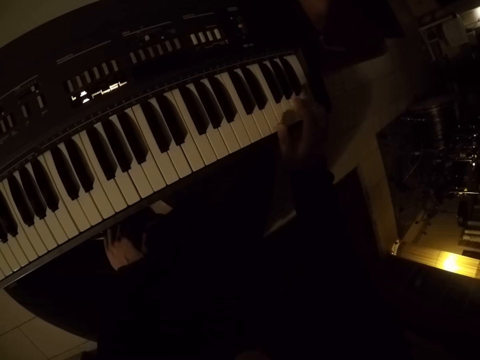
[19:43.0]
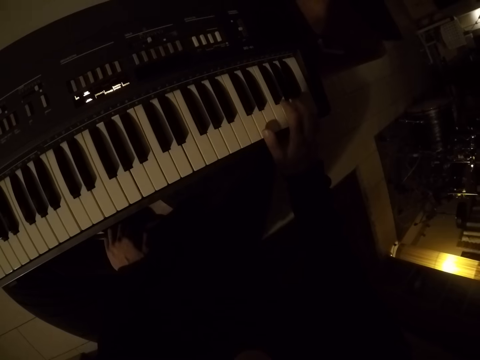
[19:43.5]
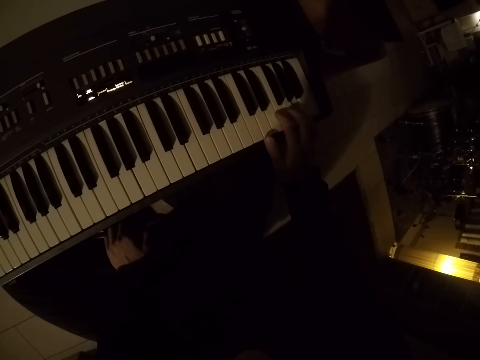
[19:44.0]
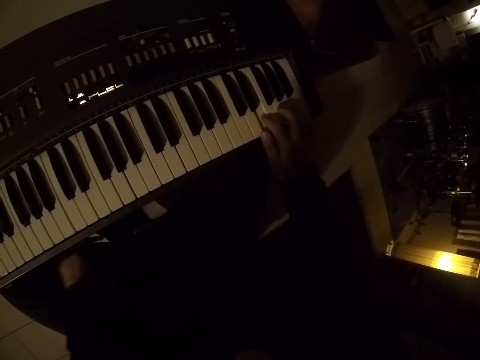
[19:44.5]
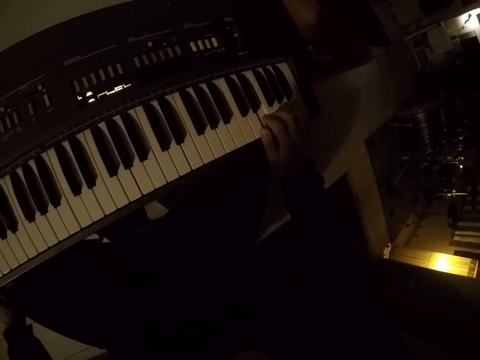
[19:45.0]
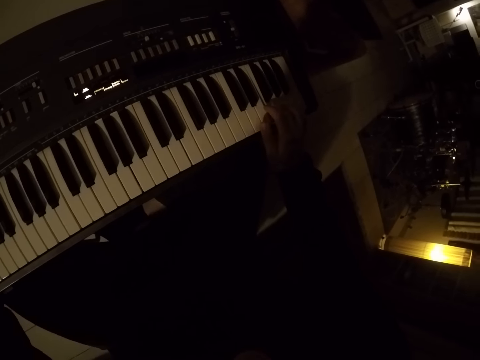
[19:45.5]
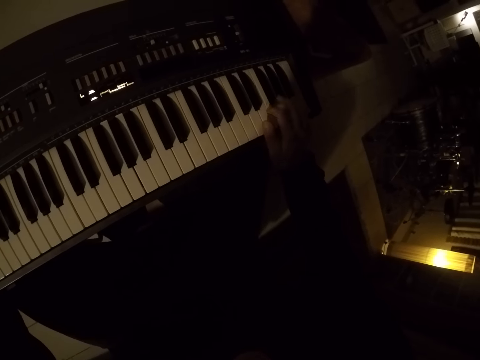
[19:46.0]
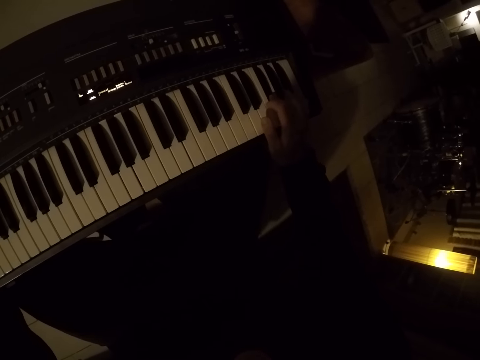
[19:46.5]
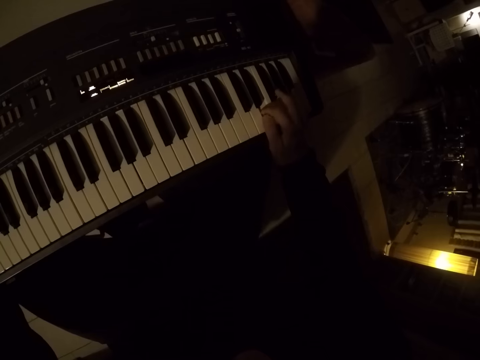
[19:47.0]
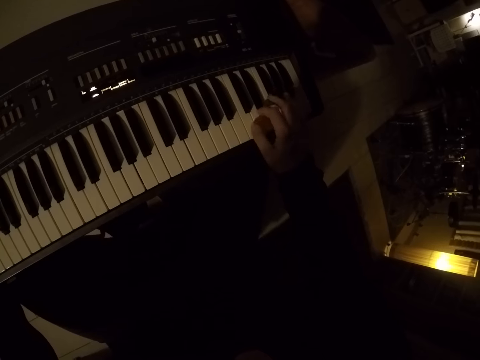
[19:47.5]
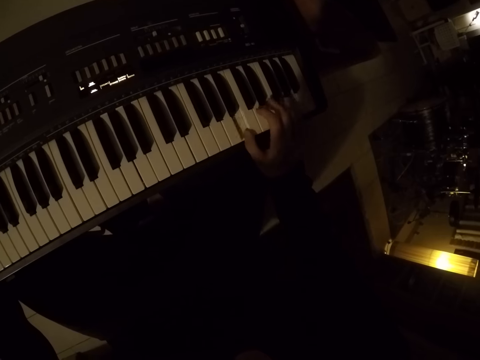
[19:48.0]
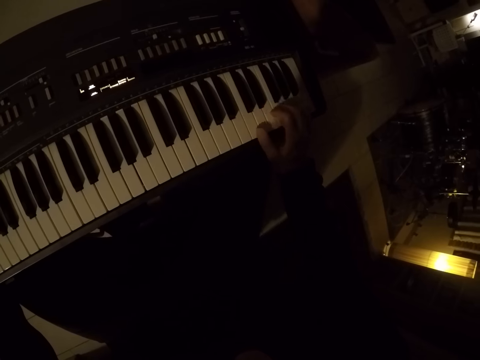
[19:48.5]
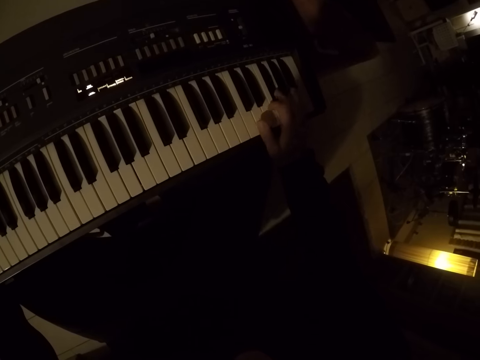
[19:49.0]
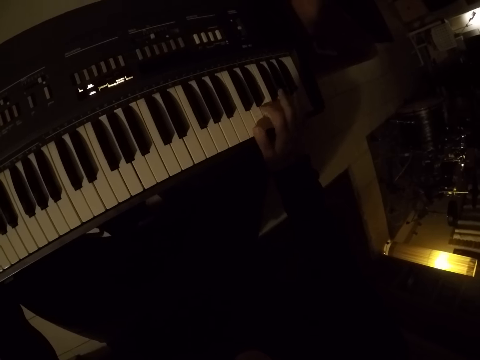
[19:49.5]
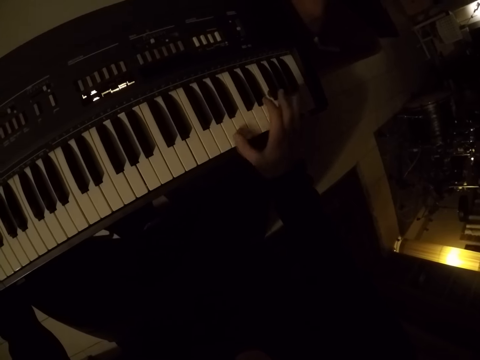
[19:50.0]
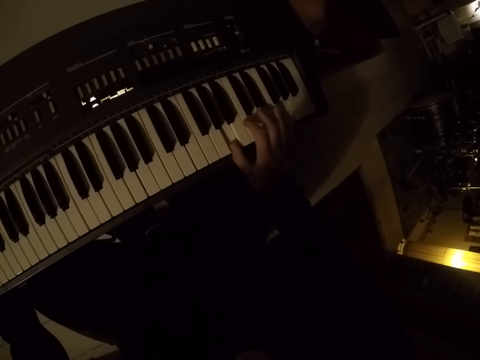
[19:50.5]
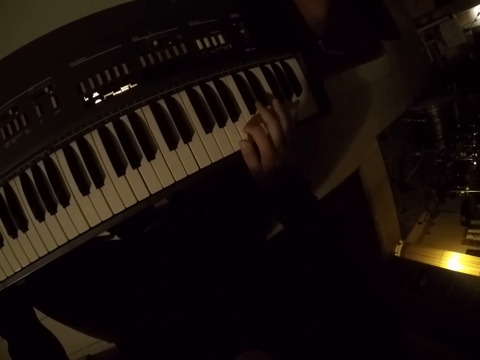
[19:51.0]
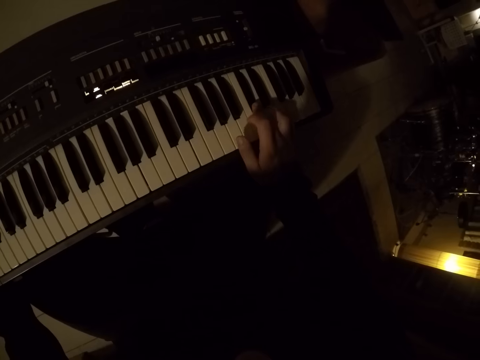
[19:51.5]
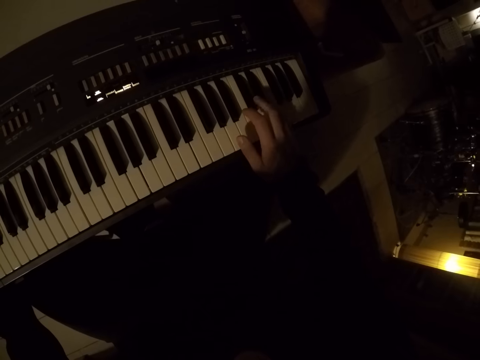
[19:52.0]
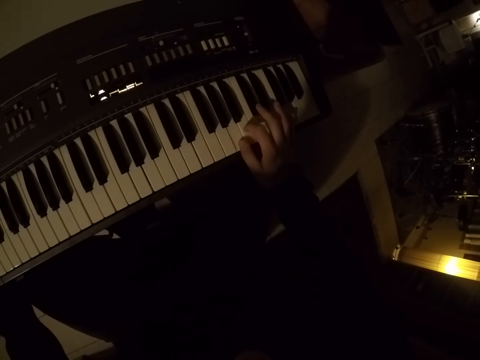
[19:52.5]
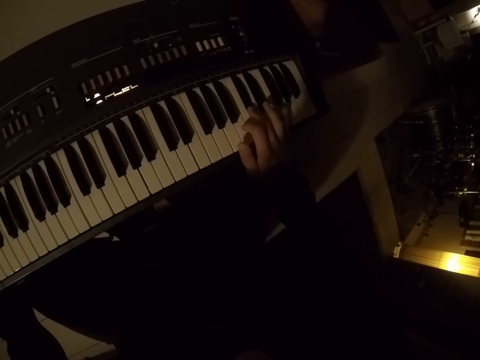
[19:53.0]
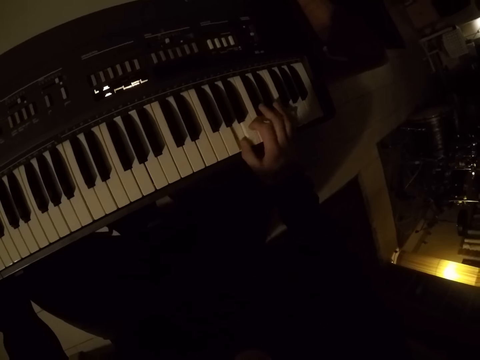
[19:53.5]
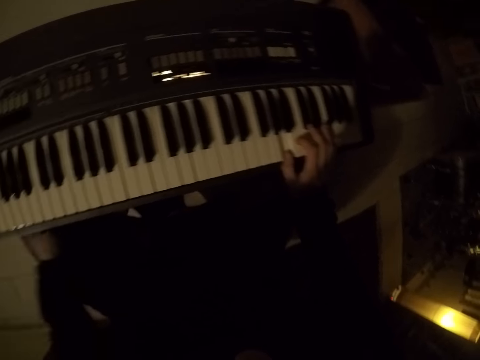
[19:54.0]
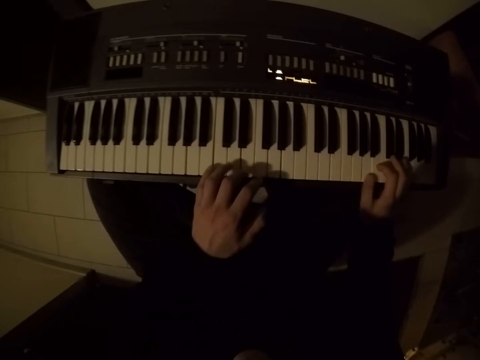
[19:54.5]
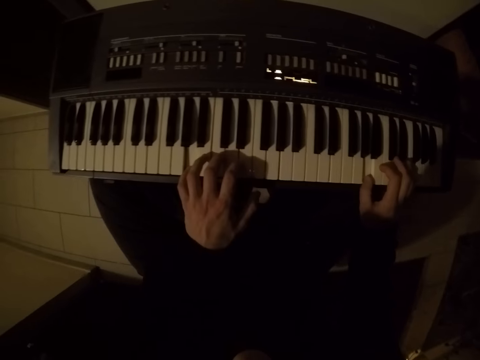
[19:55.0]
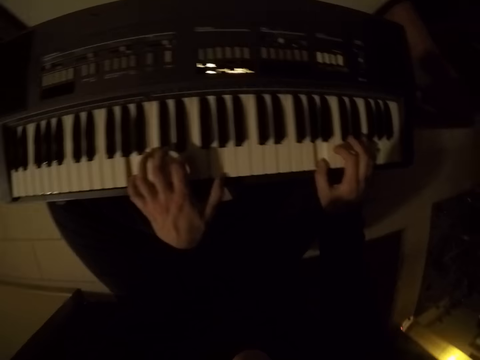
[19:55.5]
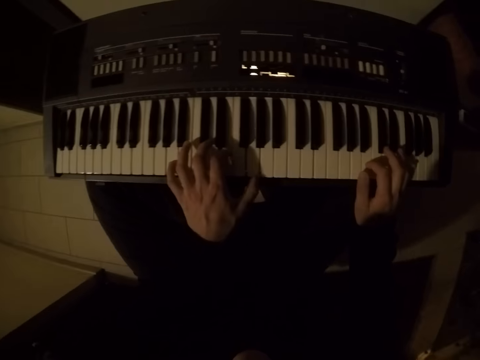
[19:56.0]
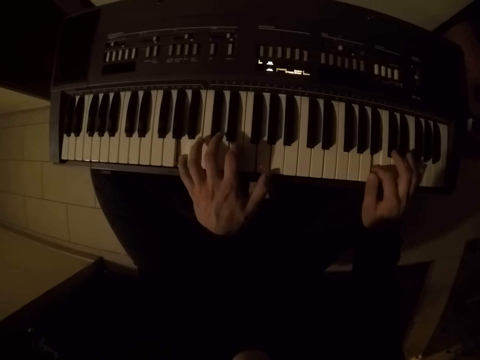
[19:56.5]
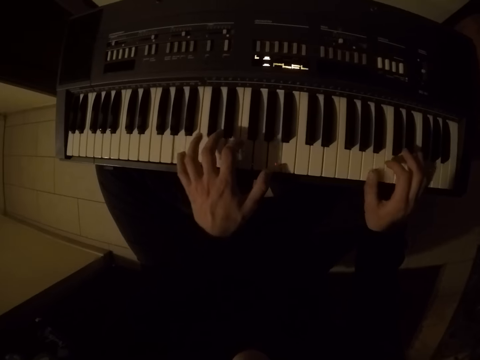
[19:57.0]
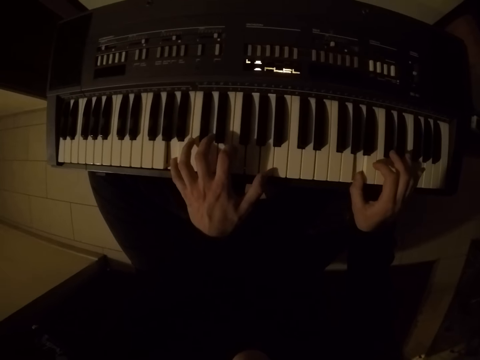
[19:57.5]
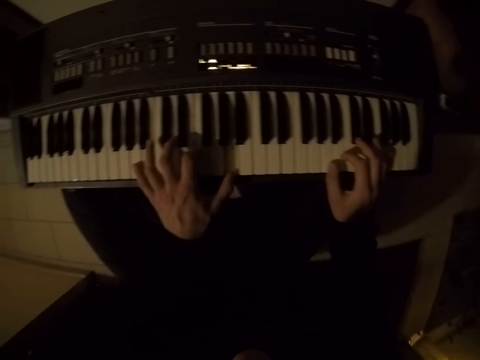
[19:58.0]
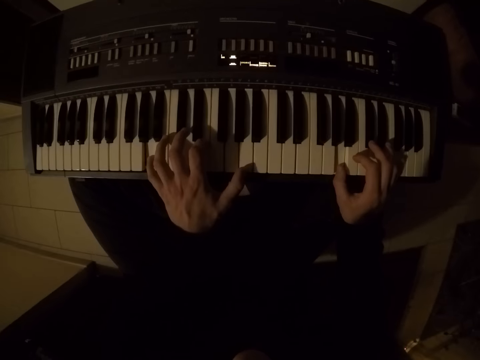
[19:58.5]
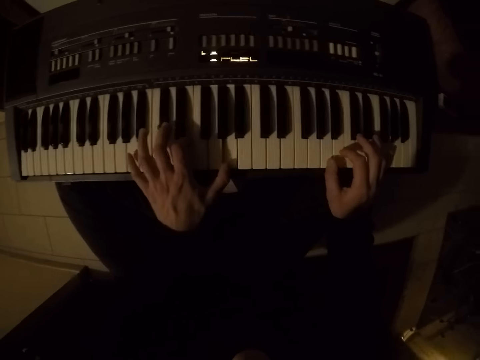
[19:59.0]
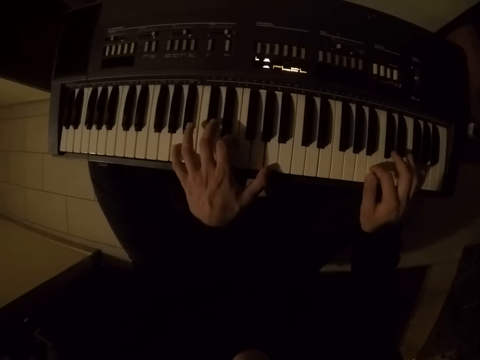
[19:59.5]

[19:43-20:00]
The camera wearer plays the piano with both hands. They play the piano with both hands.

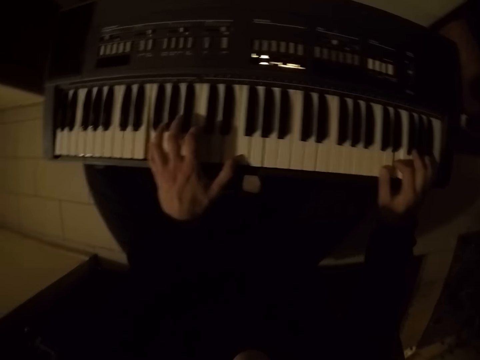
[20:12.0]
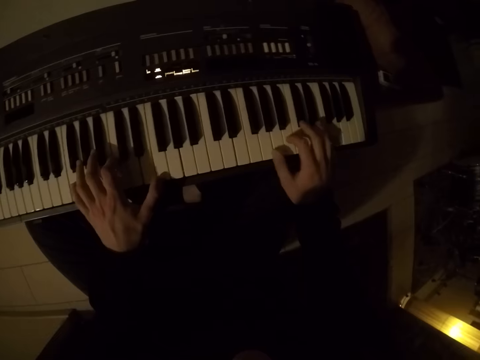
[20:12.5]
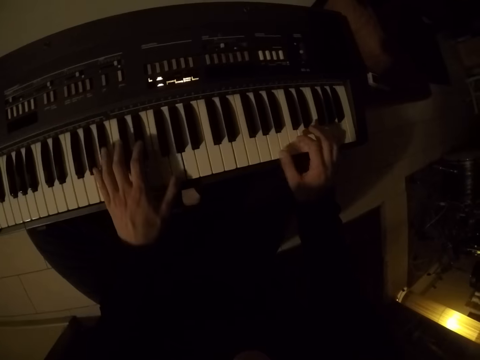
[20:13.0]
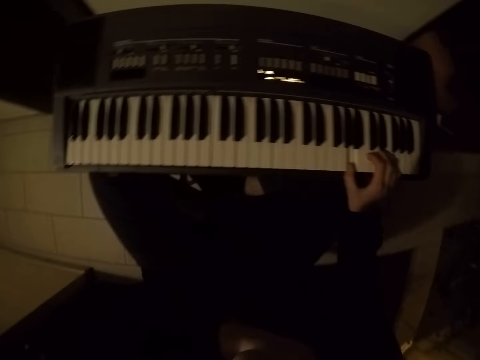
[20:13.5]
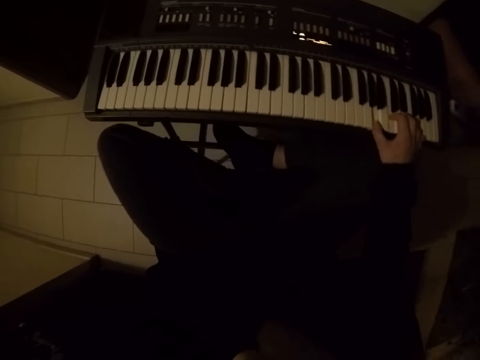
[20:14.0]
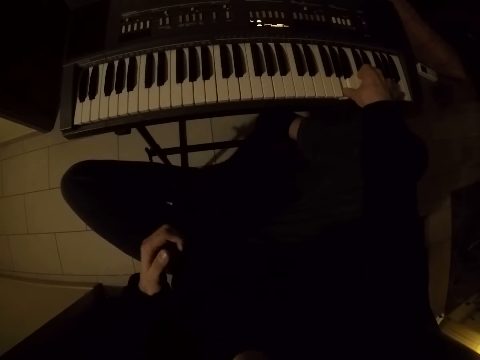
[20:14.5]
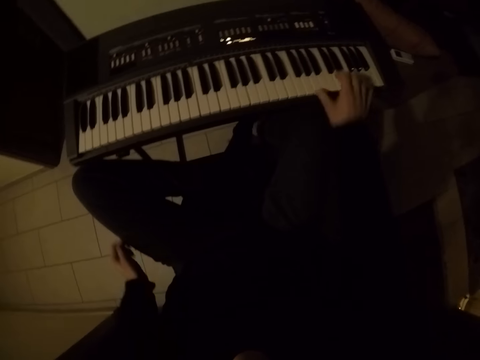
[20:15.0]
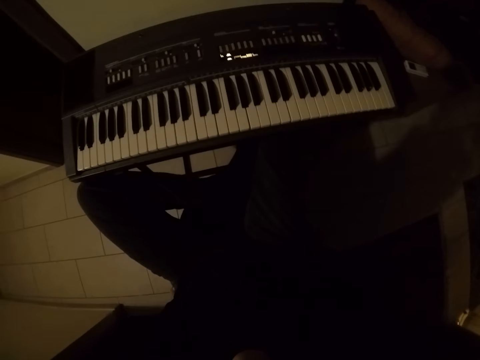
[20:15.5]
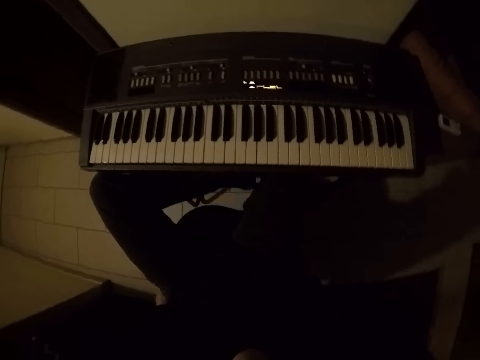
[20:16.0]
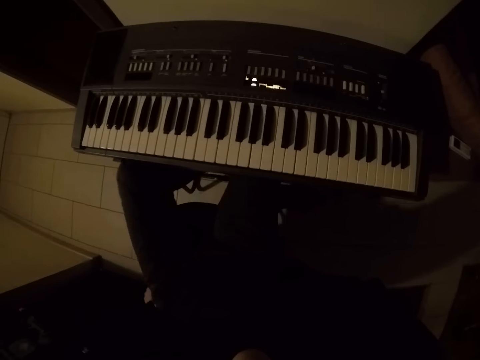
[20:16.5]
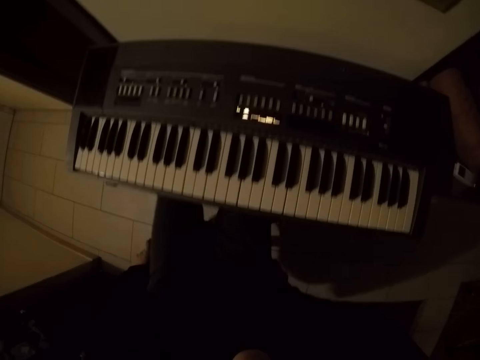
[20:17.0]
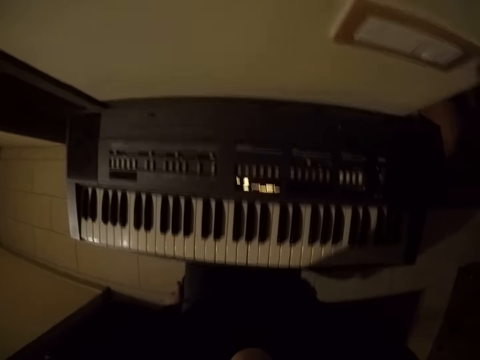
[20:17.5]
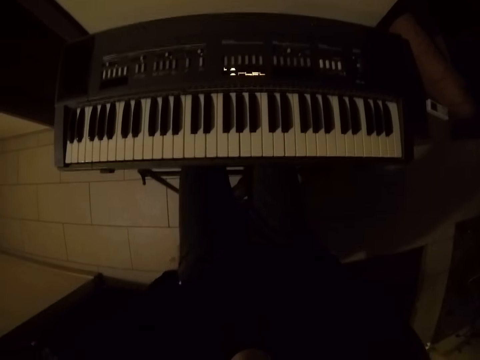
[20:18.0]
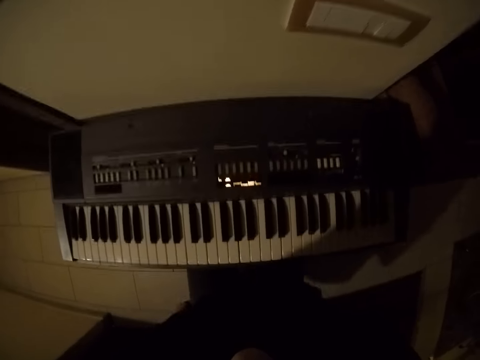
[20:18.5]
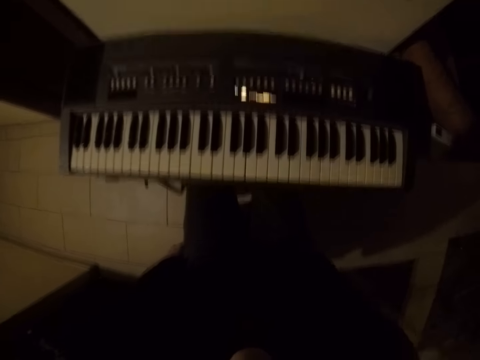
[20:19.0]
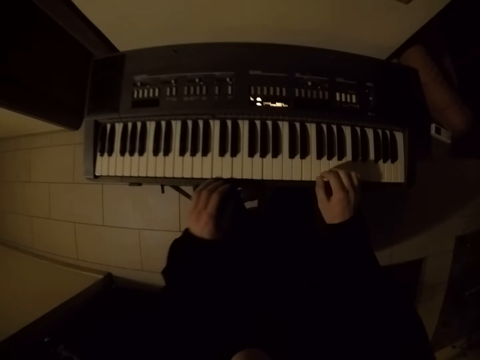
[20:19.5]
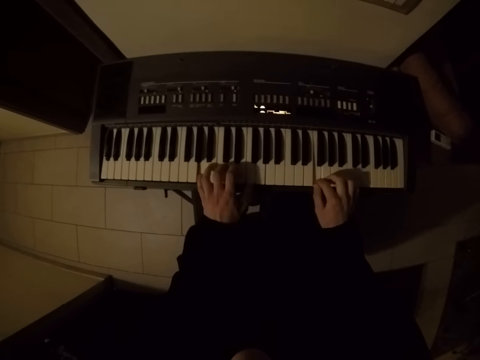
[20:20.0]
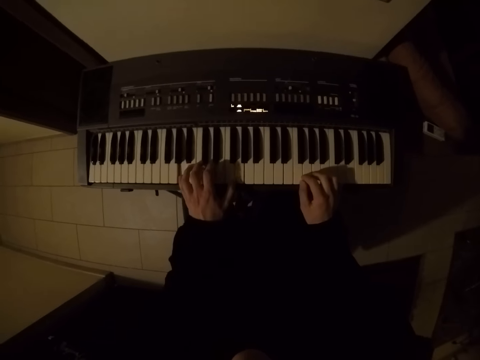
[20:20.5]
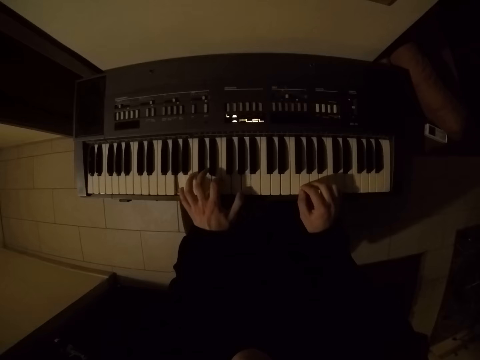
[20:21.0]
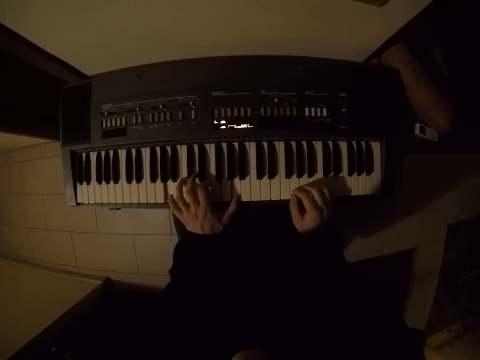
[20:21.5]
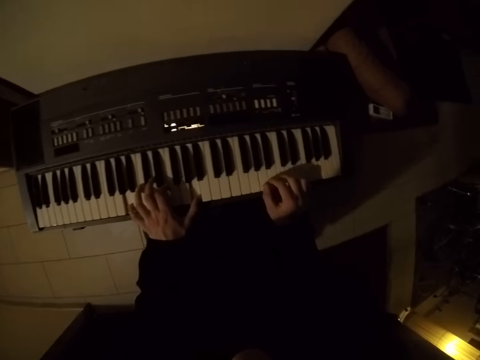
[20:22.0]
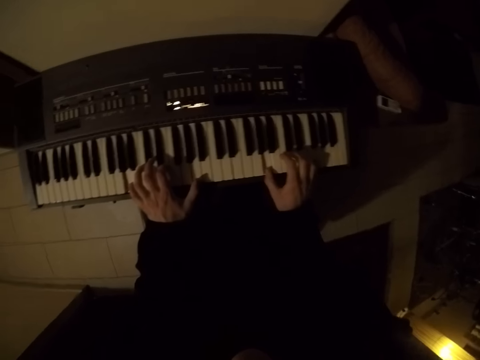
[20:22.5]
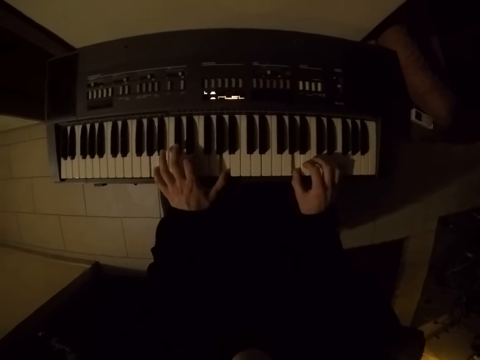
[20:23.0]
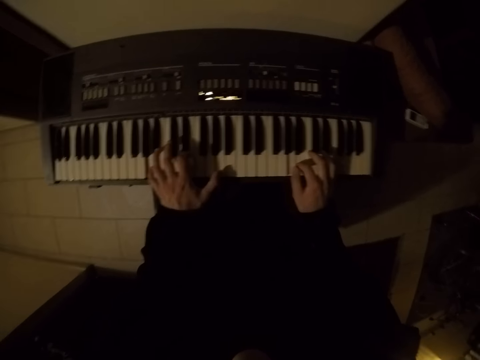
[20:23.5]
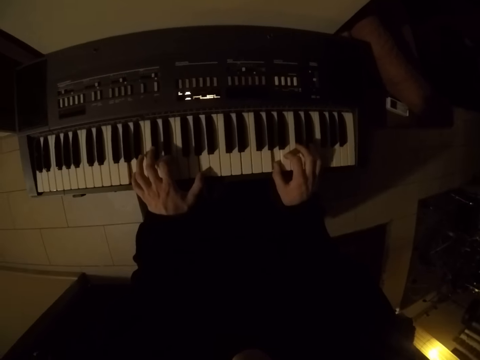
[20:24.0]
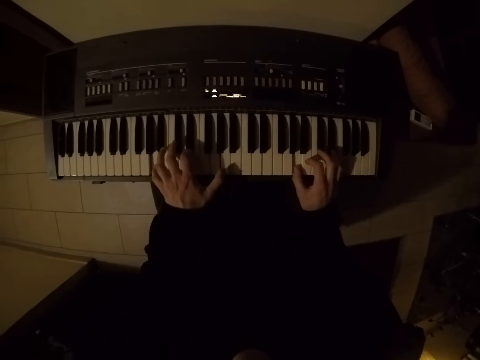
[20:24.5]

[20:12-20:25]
The camera wearer plays the piano with the right hand. They look at the piano. They adjust themselves on a chair. They play the piano with both hands.
